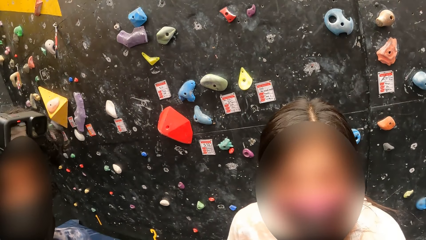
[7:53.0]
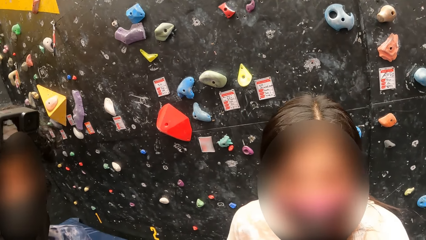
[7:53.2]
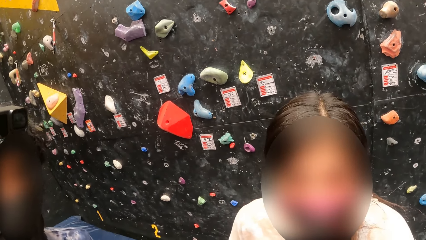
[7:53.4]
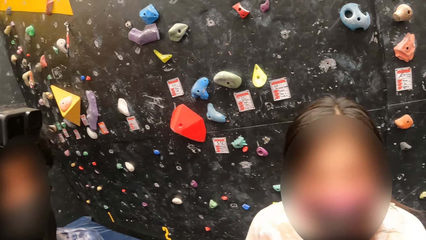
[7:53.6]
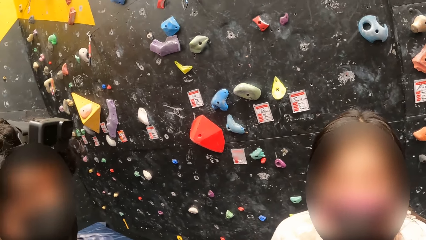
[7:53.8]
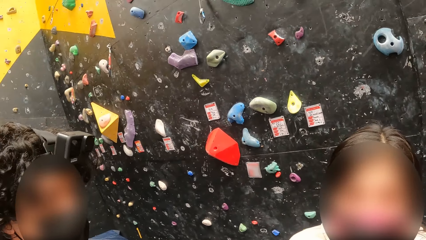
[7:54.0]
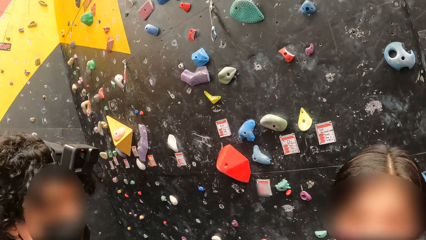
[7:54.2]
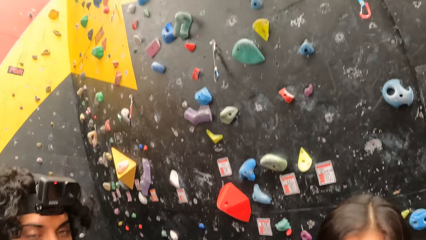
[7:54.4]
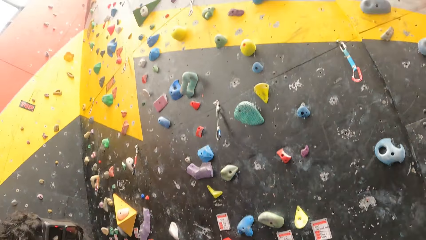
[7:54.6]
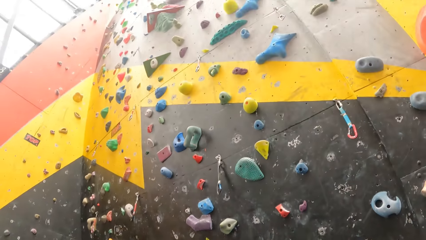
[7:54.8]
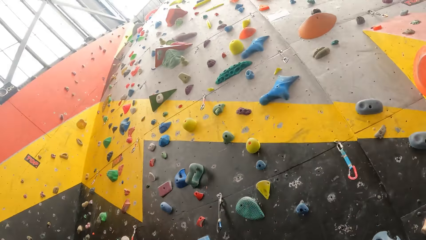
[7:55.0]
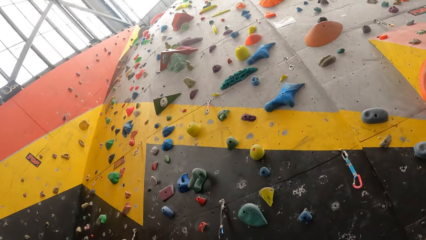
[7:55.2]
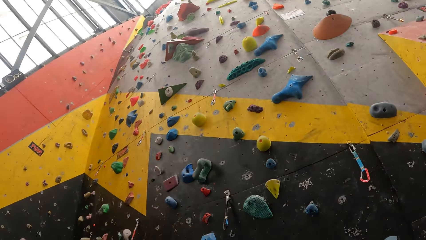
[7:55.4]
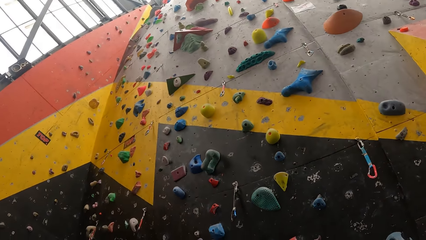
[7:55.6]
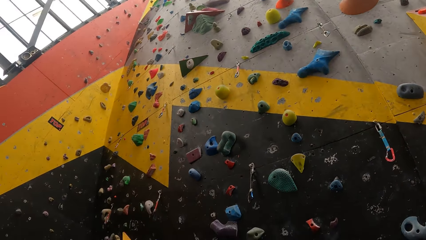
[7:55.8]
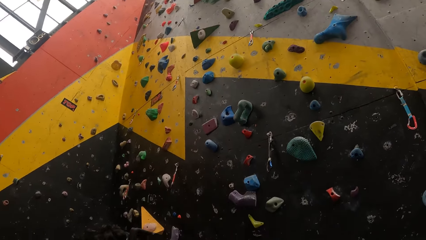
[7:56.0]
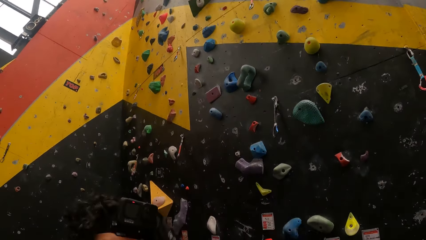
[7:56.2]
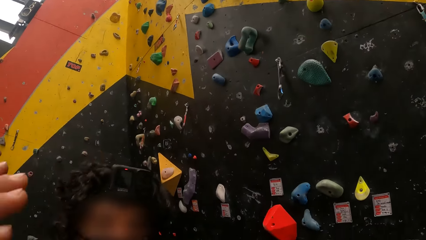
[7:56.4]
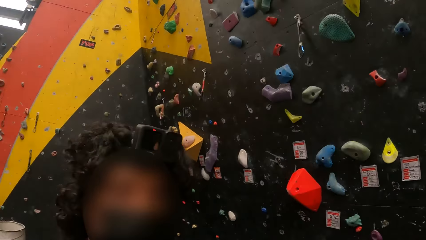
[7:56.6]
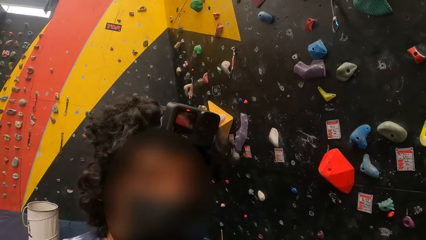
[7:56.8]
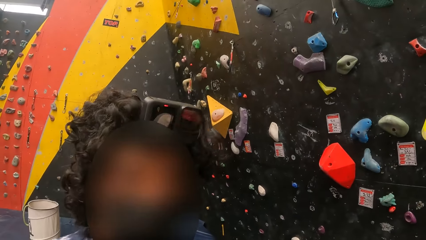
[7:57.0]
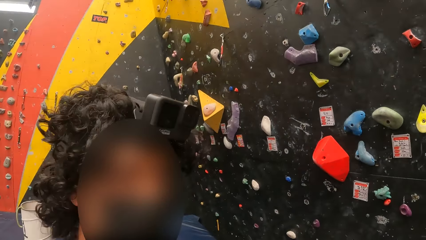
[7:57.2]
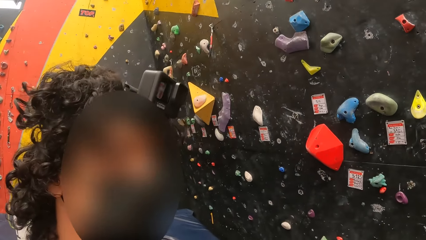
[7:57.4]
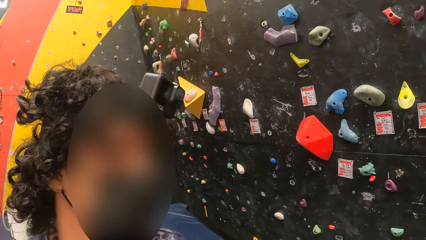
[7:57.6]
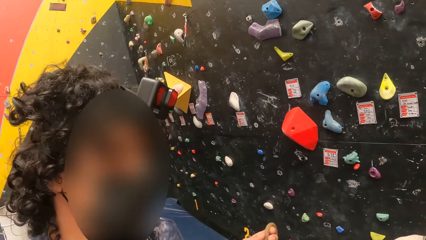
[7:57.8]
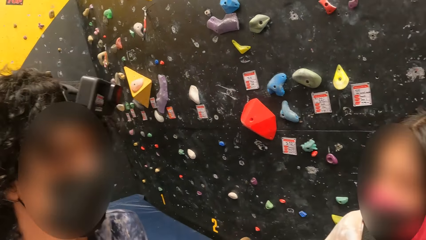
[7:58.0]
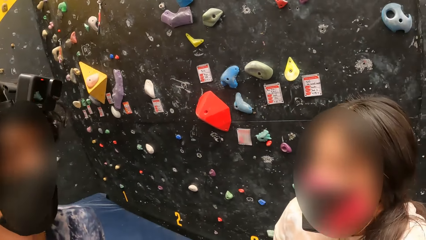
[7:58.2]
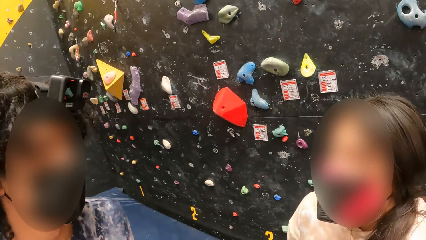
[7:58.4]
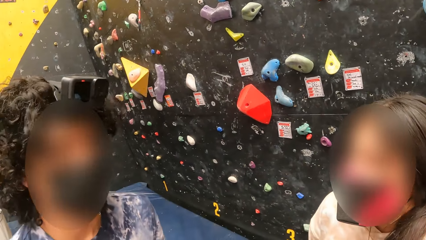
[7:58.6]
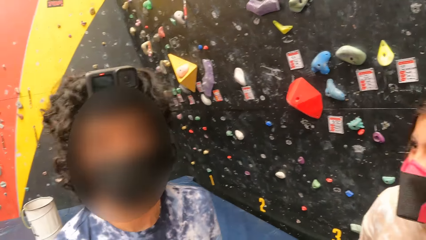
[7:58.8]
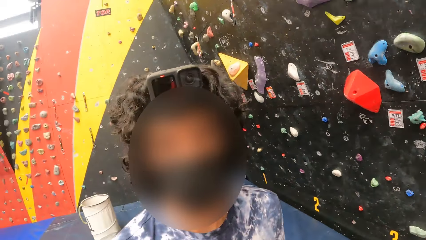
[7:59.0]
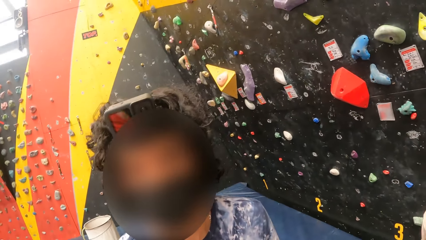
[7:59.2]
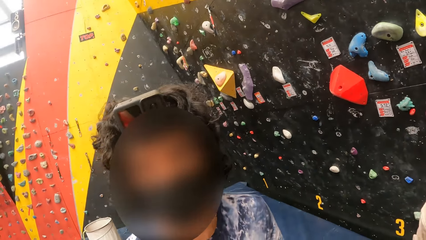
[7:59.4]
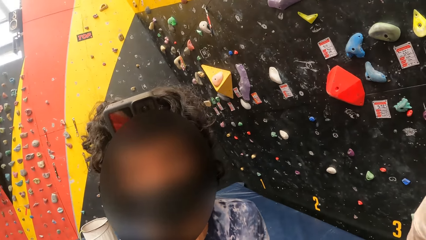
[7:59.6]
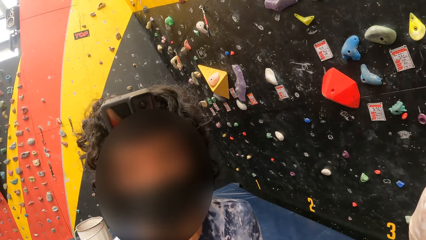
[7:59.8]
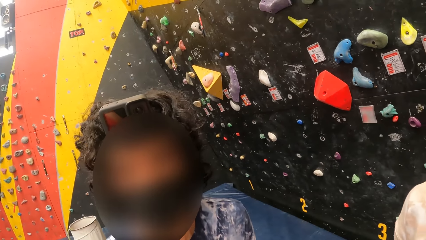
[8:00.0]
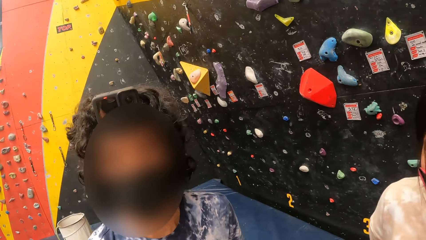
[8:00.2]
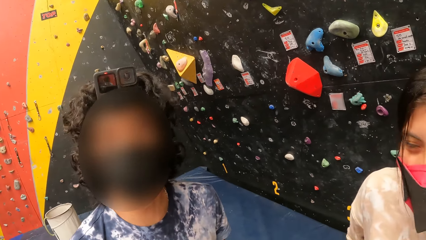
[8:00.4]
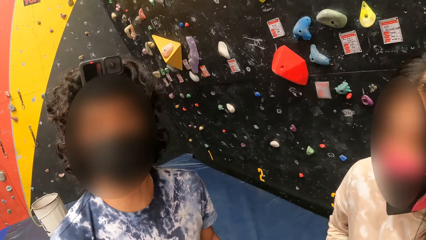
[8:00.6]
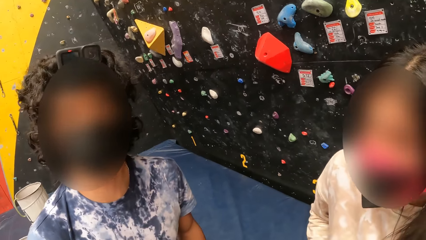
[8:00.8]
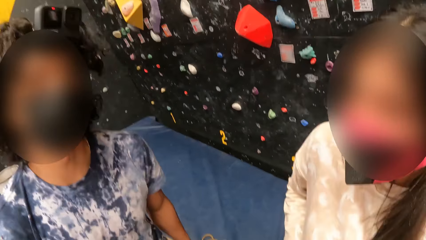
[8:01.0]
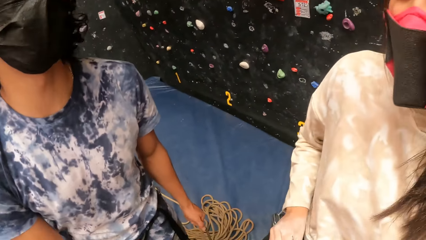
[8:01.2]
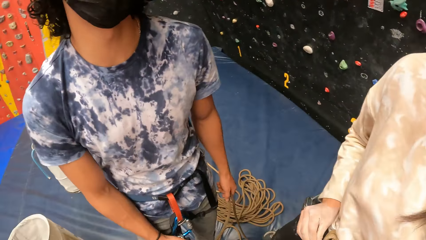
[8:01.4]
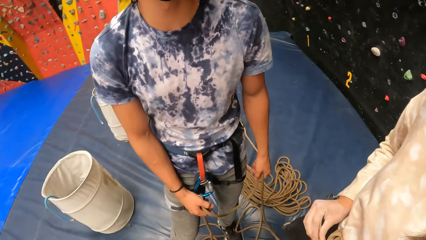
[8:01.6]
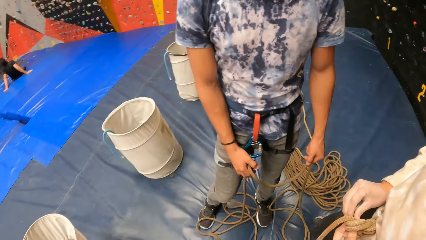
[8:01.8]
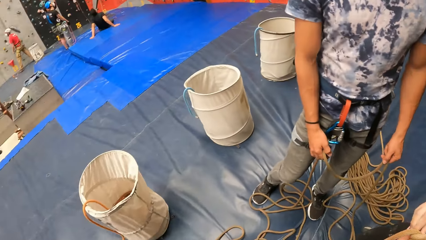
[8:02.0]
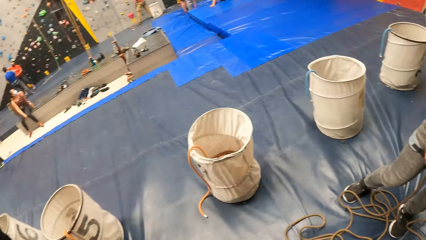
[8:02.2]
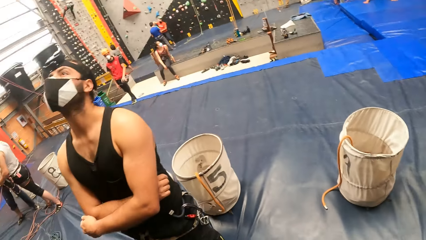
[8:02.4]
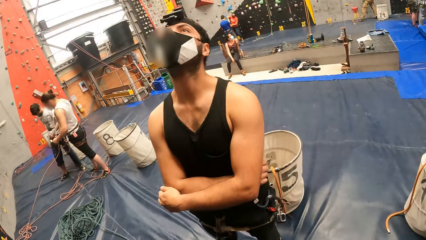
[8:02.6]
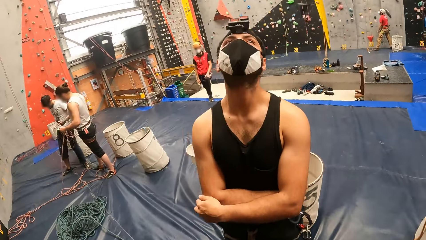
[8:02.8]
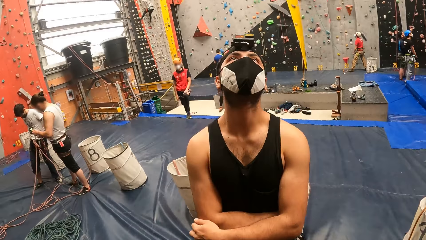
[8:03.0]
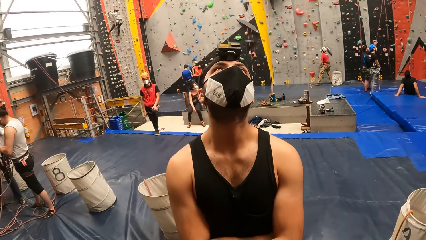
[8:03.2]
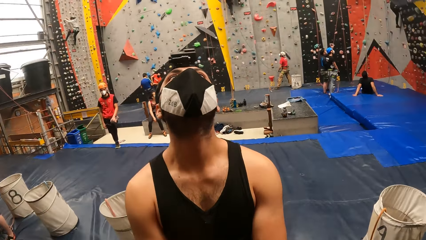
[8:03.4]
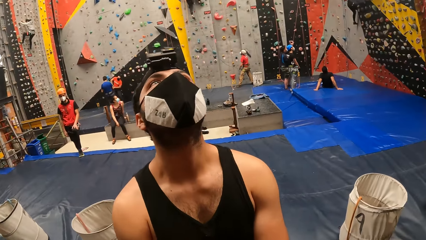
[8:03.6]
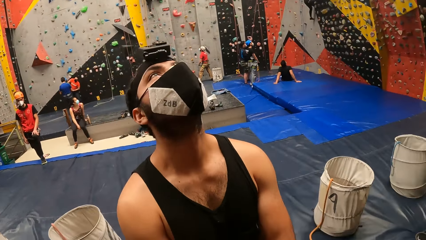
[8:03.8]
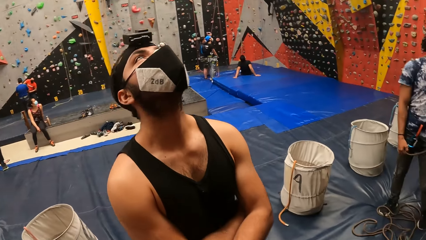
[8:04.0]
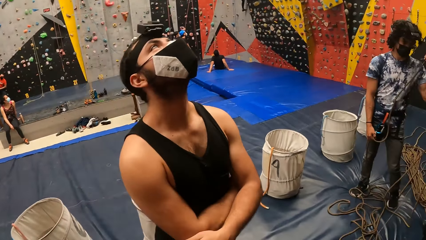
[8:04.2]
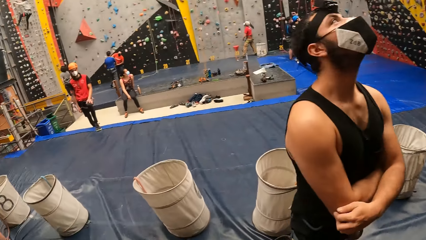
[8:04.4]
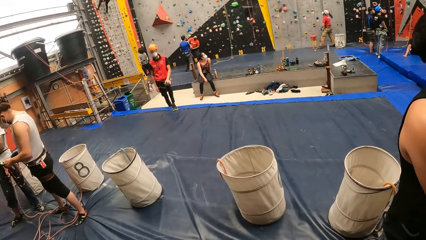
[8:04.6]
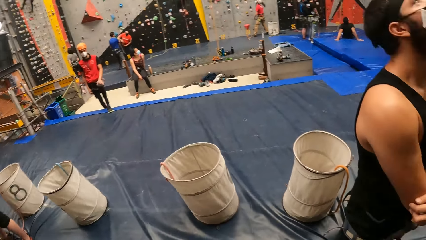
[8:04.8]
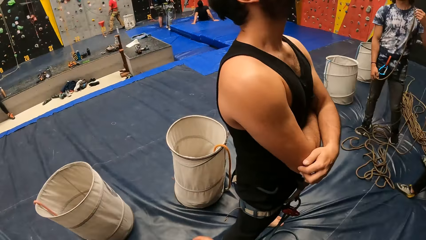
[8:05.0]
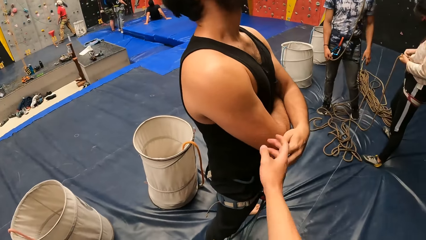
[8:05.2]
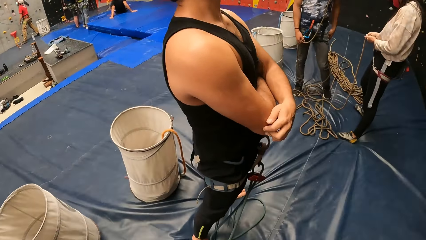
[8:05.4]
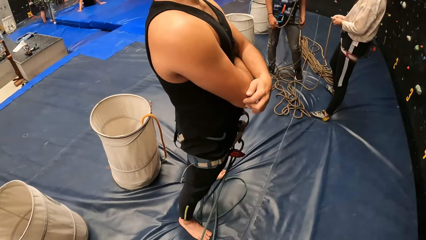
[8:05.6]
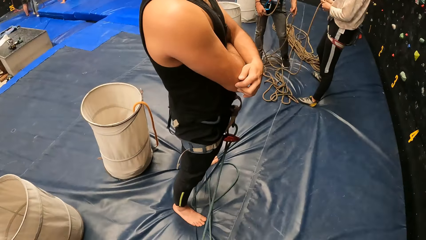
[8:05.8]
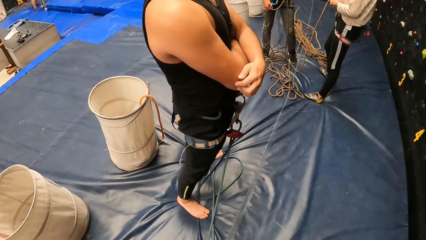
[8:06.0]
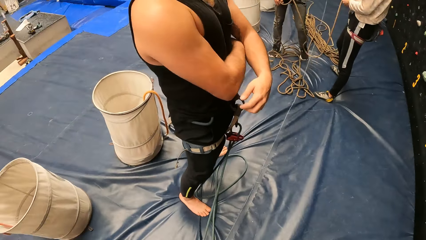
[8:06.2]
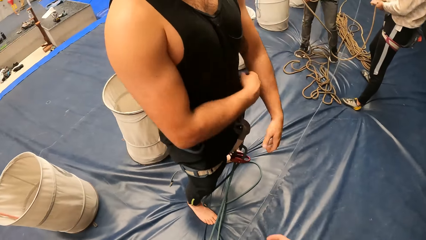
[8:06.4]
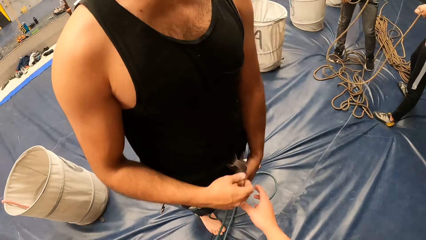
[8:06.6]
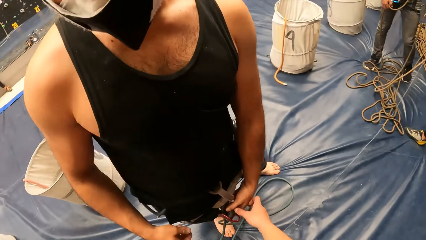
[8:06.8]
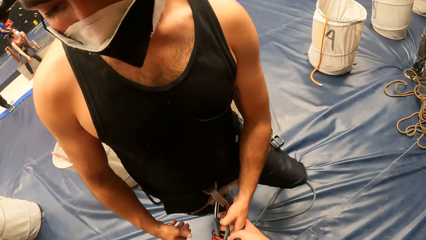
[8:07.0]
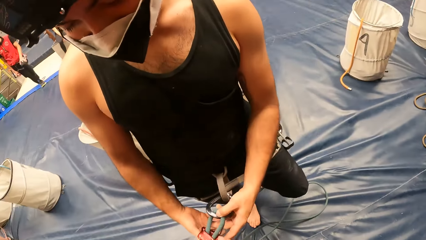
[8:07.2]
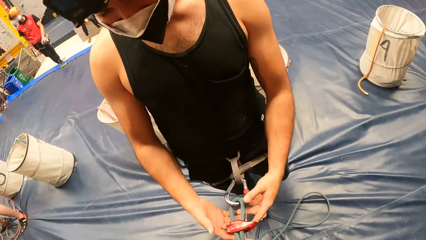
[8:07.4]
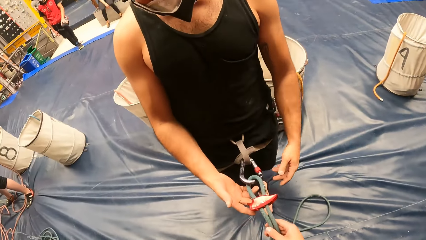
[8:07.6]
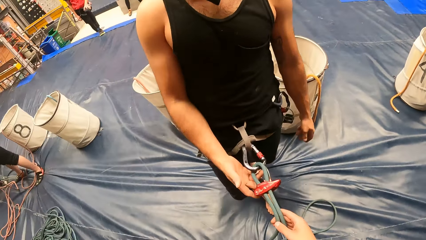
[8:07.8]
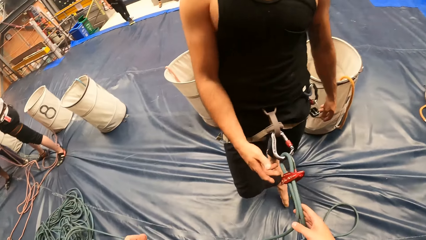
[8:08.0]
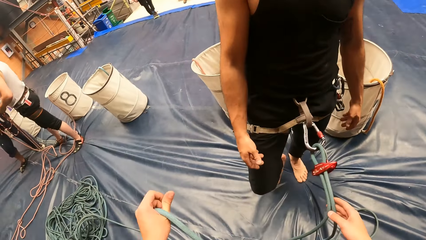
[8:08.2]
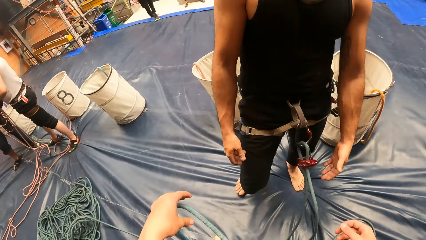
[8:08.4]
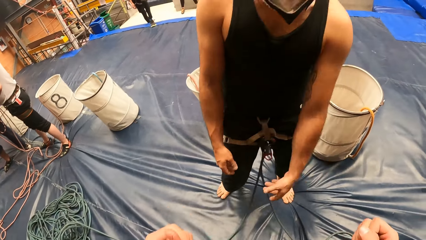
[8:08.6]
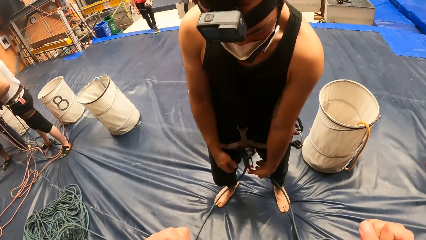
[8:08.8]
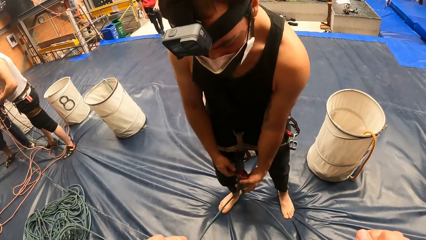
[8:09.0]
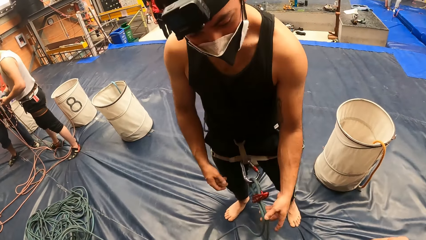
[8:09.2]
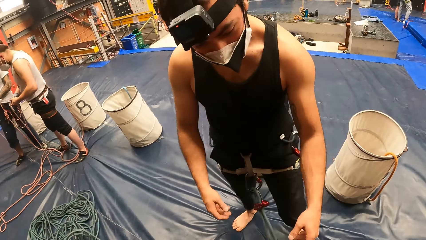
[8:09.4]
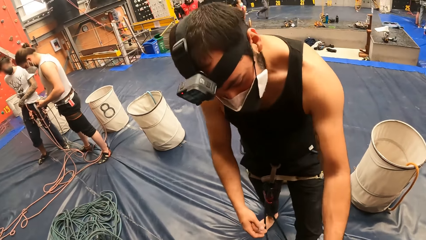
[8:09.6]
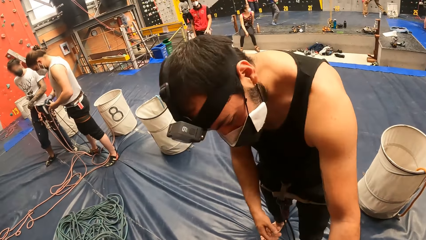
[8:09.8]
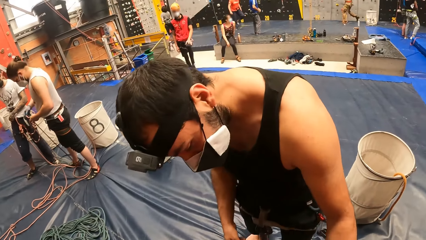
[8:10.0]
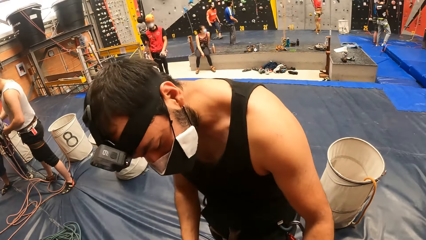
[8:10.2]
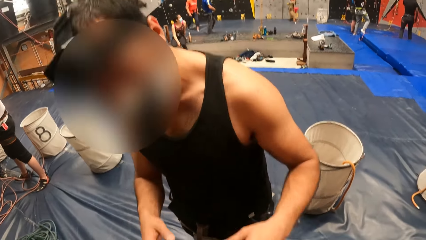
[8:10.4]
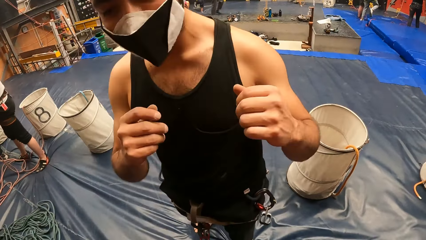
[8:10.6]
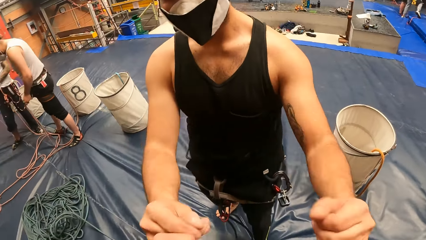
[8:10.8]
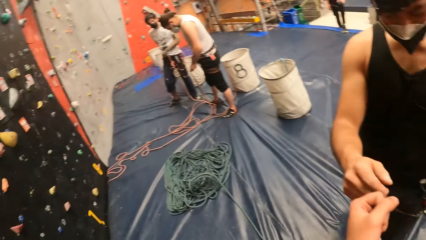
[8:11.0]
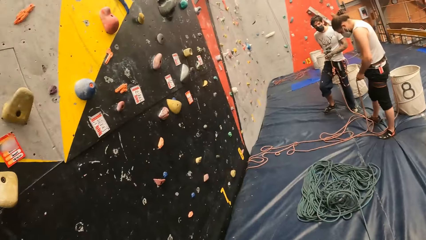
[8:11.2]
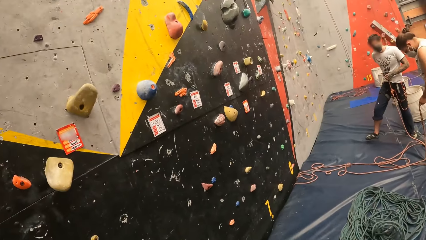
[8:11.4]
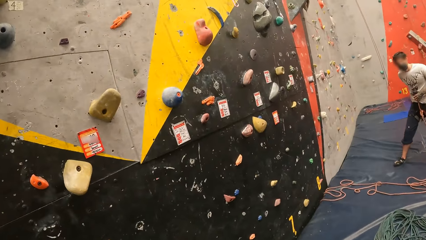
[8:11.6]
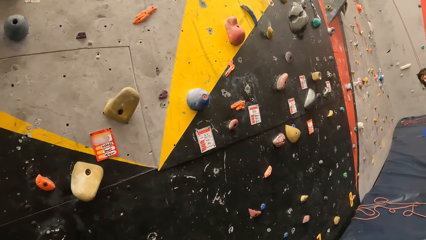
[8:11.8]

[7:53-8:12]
The camera wearer looks at the stone climbing wall. They adjust a man's climbing gear with the right hand. They hold the rope.
